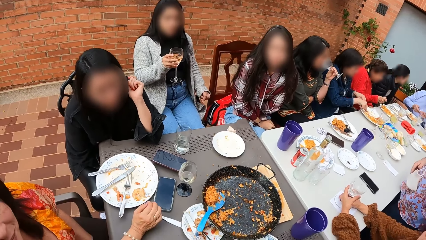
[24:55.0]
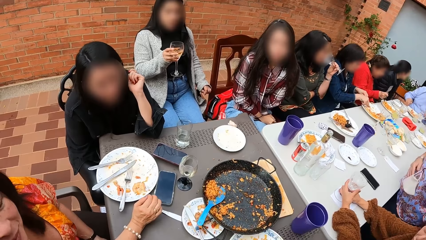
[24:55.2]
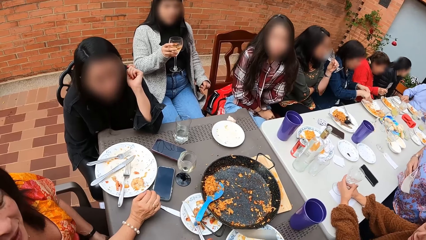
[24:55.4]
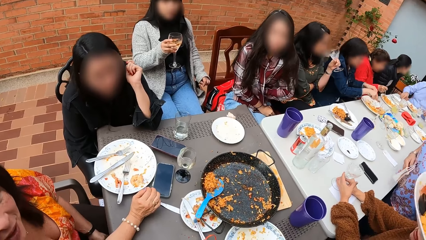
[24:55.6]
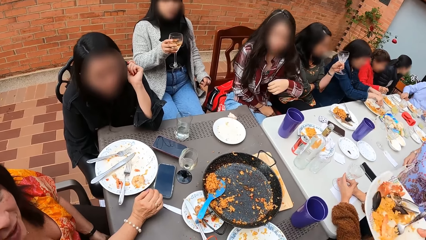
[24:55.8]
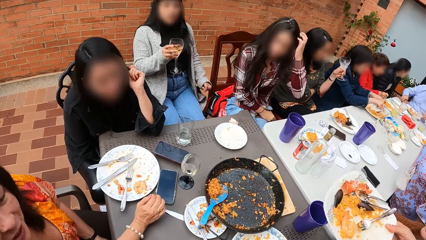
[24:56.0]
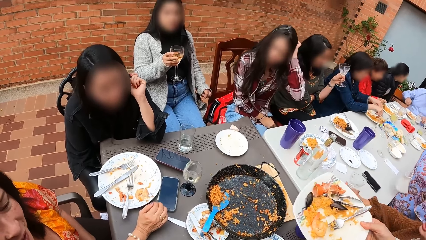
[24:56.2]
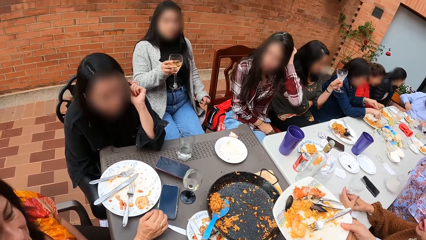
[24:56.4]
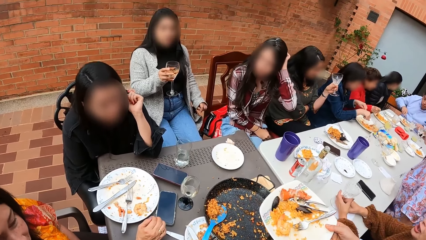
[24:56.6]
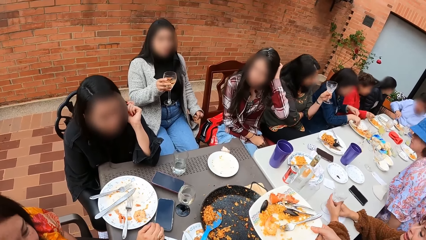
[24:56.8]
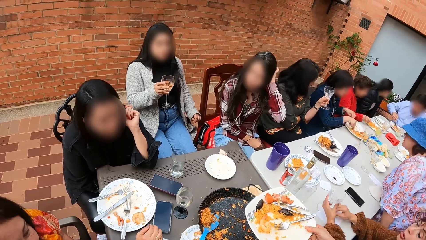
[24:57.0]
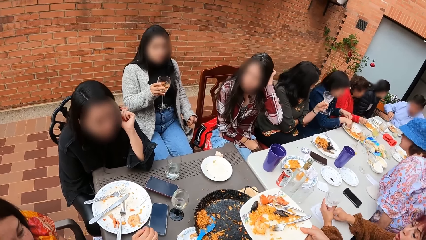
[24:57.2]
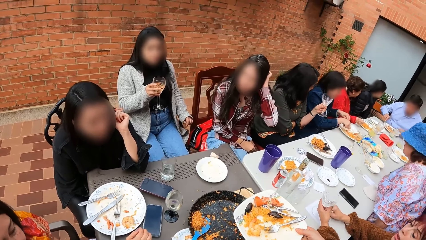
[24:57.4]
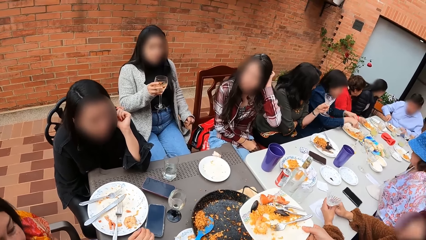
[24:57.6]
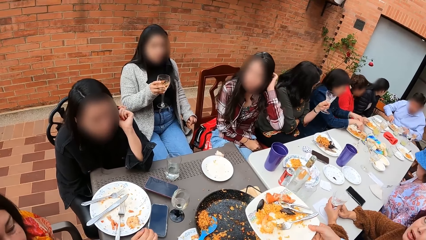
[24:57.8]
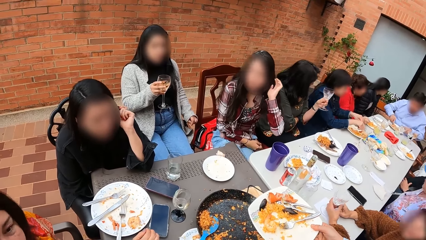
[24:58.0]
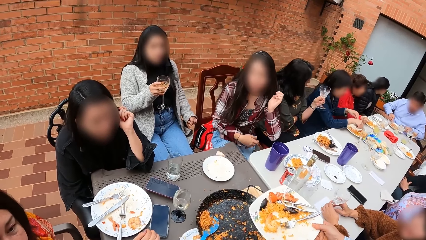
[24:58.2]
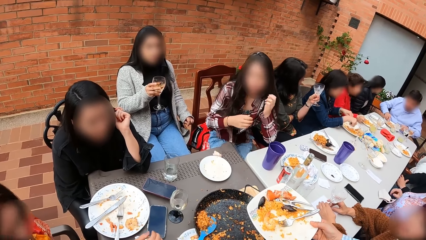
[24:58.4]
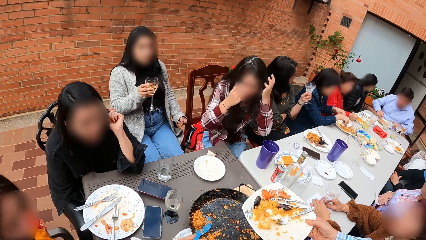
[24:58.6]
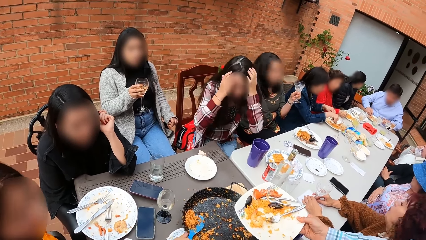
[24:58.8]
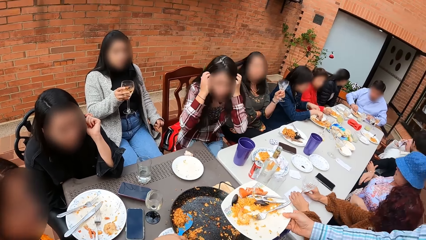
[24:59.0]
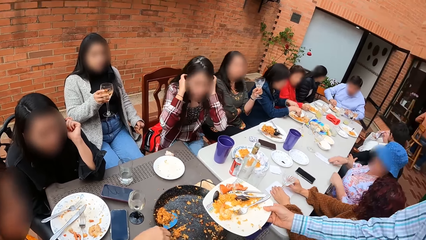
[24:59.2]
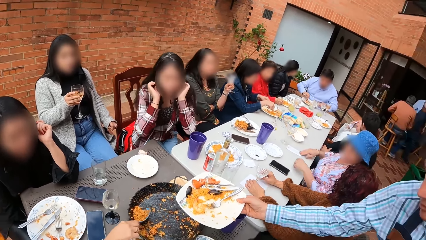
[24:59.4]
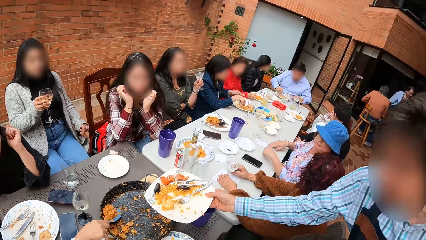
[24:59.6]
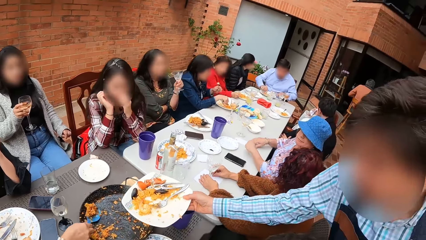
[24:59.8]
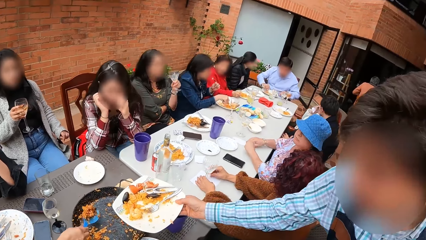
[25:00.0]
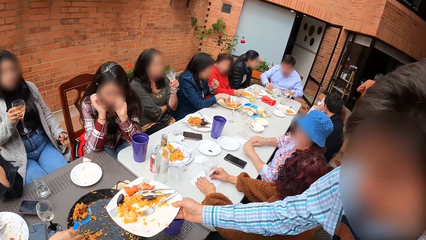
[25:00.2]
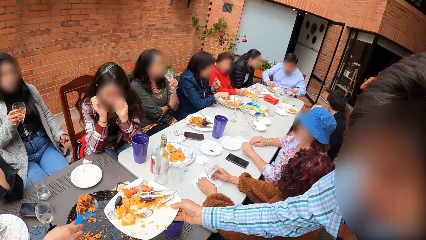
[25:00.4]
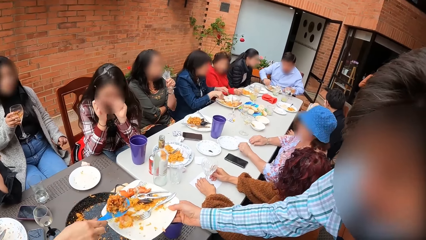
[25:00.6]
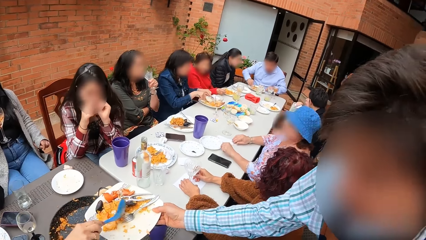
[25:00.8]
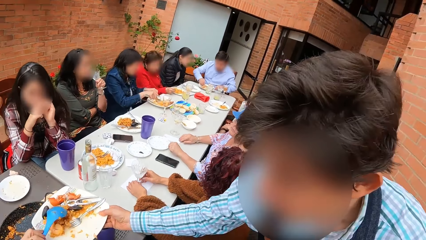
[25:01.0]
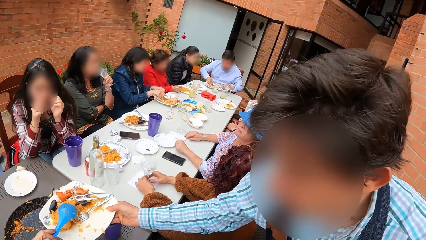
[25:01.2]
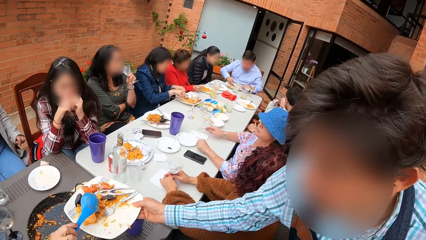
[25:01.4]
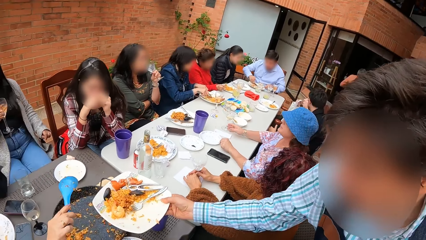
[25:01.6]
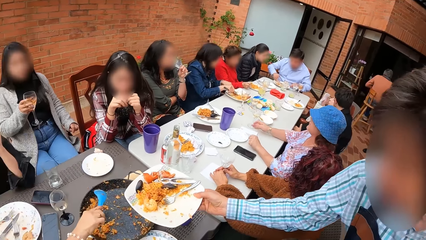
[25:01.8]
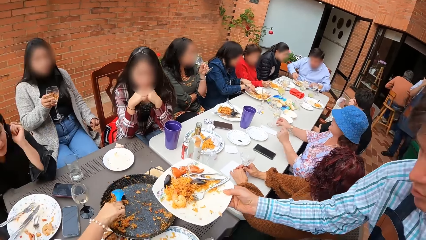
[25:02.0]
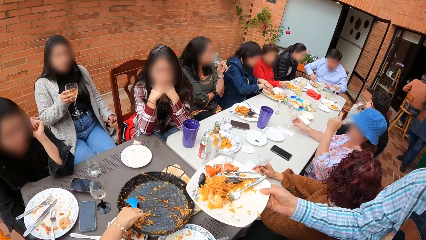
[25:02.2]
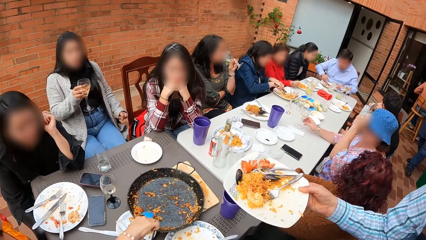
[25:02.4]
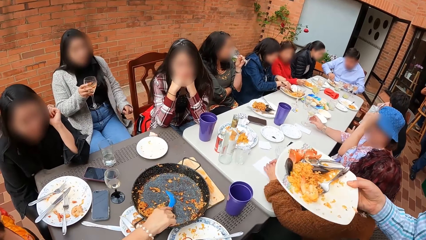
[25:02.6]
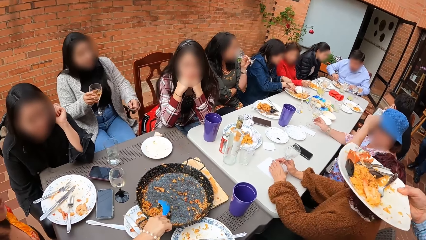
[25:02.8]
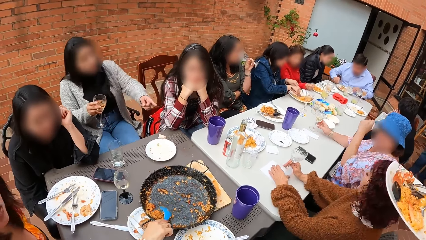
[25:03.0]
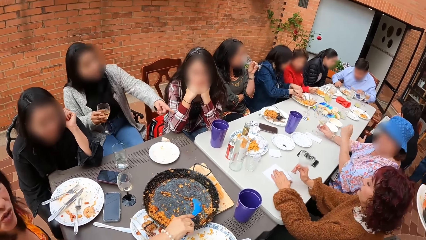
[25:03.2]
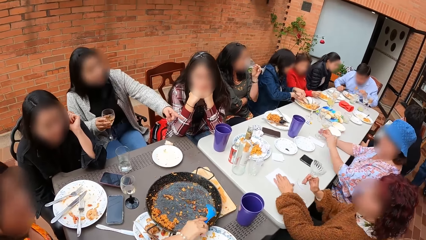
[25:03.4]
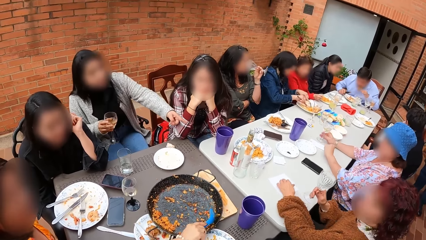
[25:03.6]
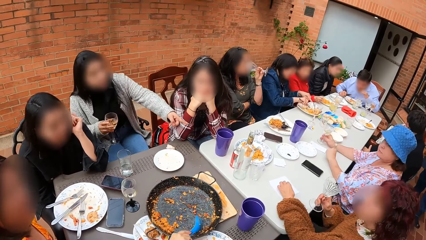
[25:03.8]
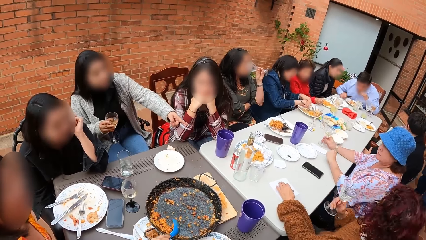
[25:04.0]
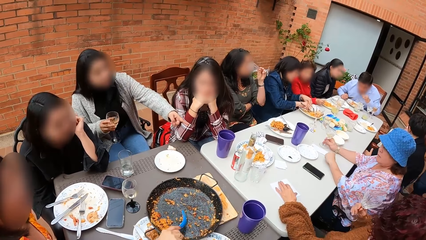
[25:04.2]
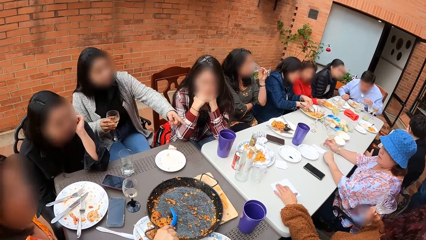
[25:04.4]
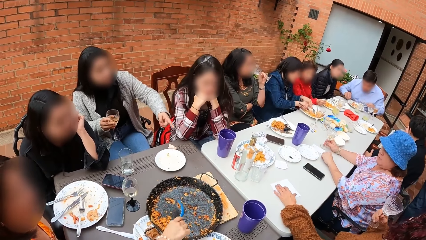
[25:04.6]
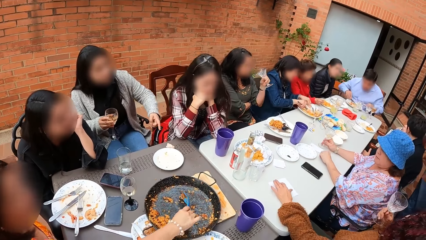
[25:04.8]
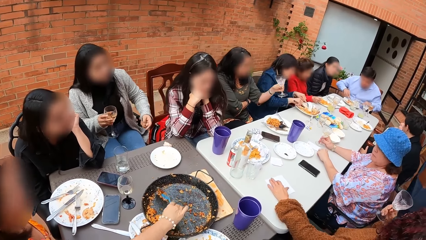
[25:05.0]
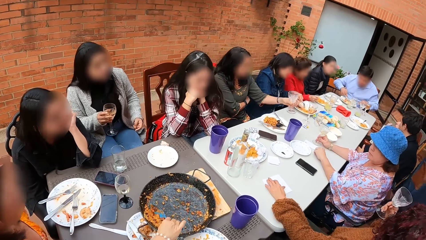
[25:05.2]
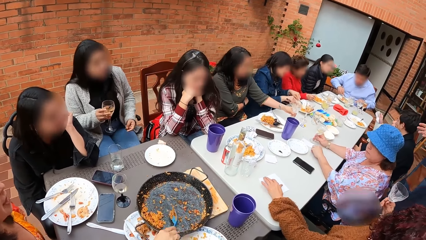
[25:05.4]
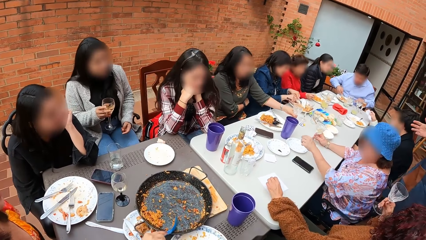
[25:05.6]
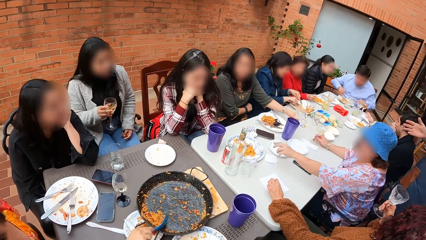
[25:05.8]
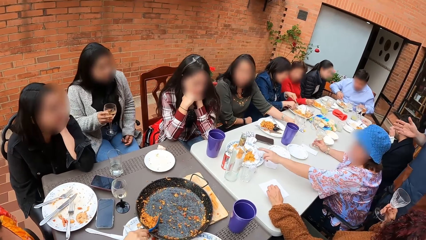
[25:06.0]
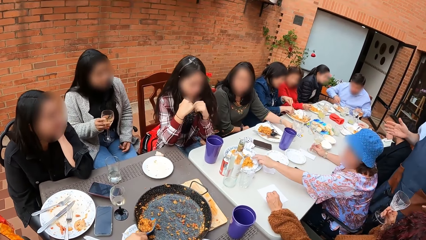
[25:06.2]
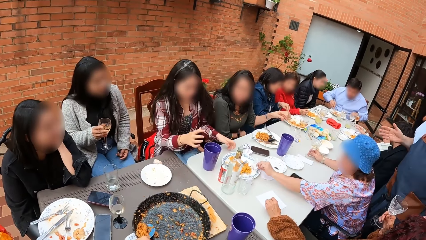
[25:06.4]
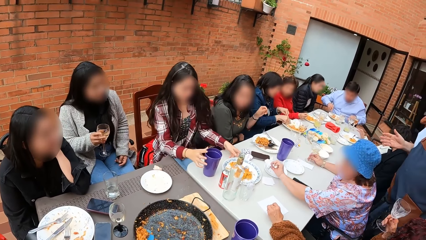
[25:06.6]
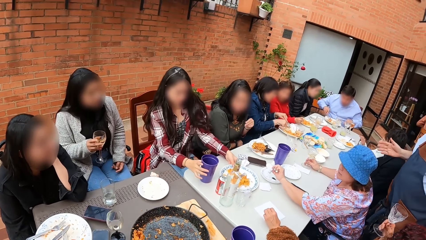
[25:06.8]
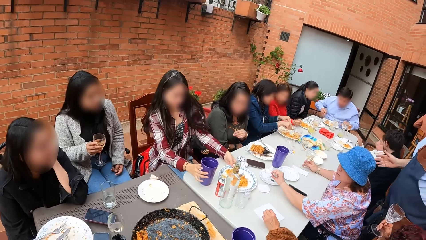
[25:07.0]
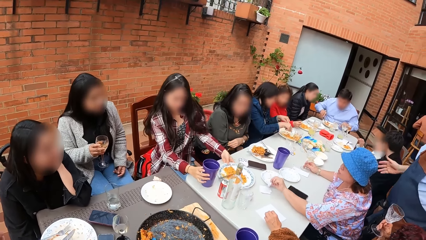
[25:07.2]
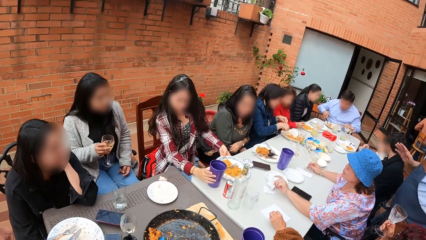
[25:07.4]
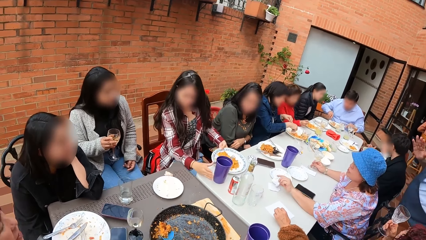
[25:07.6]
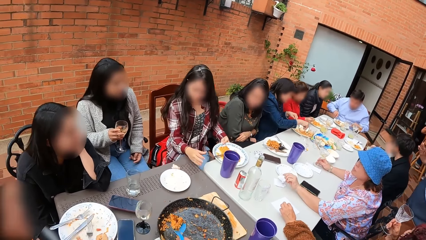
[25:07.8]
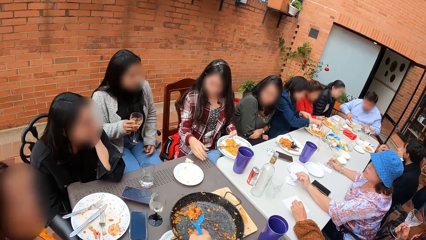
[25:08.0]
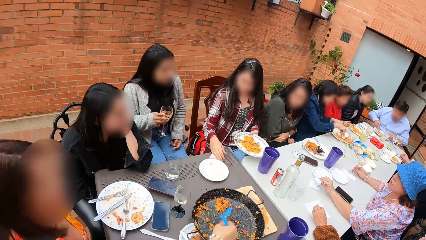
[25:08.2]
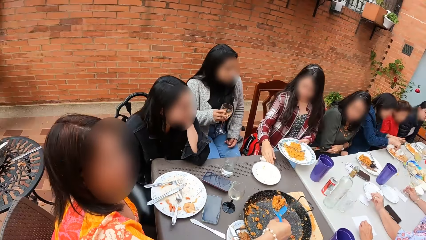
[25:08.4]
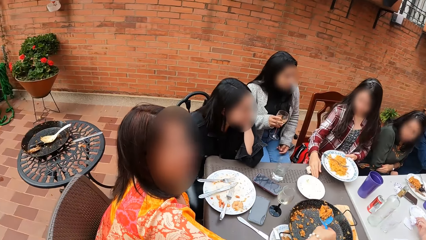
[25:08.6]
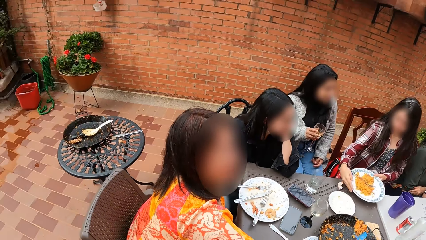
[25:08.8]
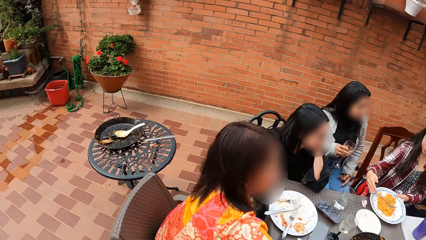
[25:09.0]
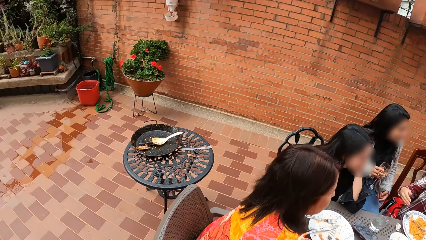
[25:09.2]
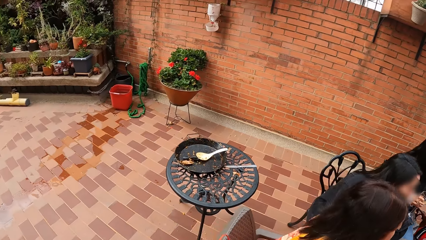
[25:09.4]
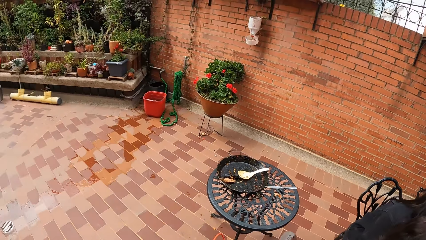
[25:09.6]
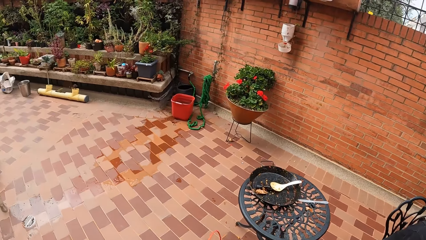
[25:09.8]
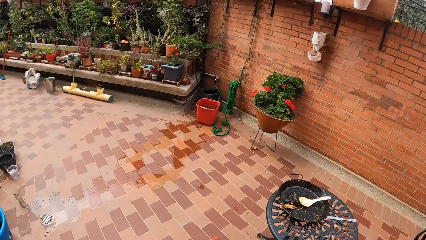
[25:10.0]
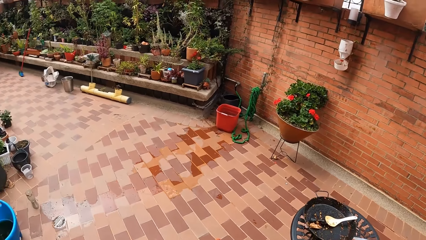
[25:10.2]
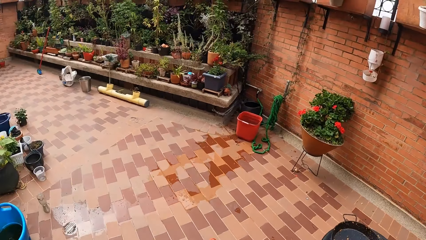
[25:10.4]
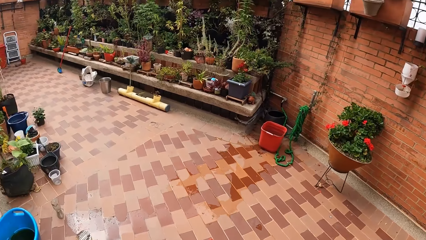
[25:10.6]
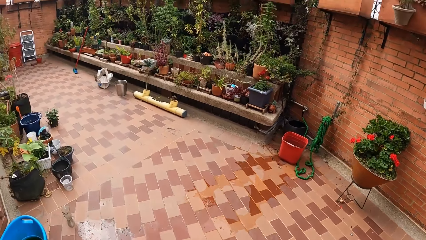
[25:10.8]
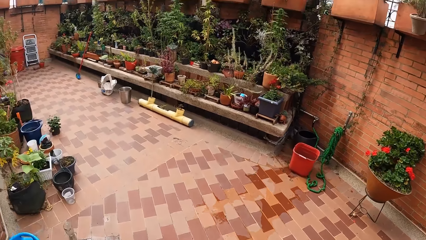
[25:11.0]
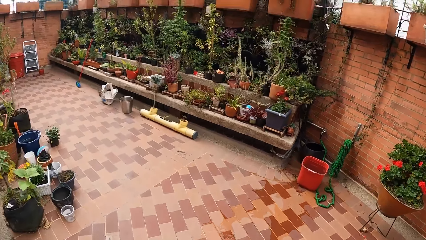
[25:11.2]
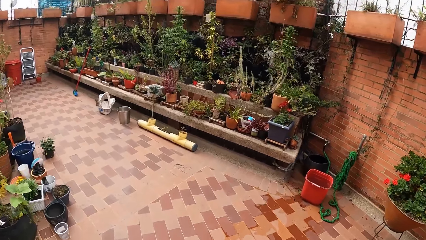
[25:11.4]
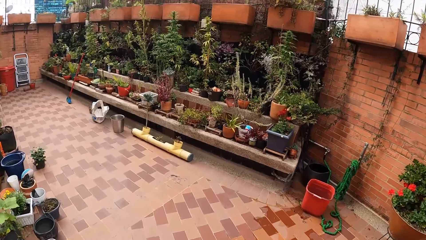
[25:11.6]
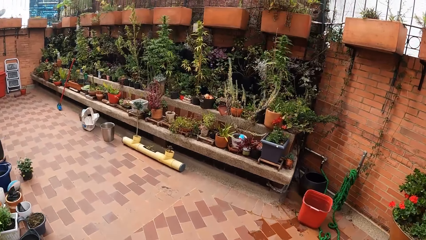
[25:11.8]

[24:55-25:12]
The camera wearer stands in the building. A man stretches a plate over the table with his right hand. A woman takes the food from the wok with the serving spoon in her right hand. A lady holds her head with both hands. The man holds the plate with the right hand in the room. The woman puts the food on the plate with the serving spoon in her right hand, packs the food on the wok with the serving spoon in her right hand, and scoops food with the serving spoon on the table. The lady picks a plate of food with the left hand on the table and holds the plate of food with the left hand. The camera wearer moves to a garden in the restaurant.
